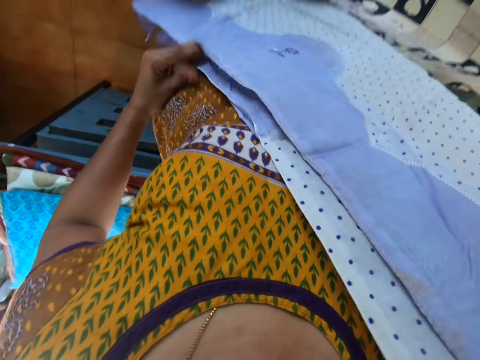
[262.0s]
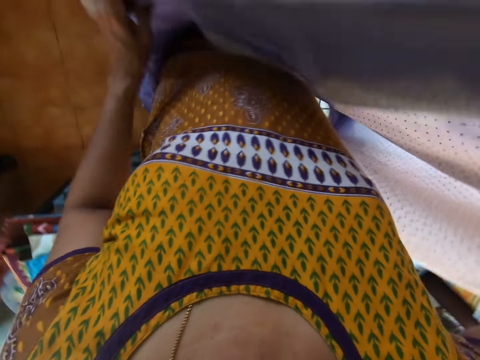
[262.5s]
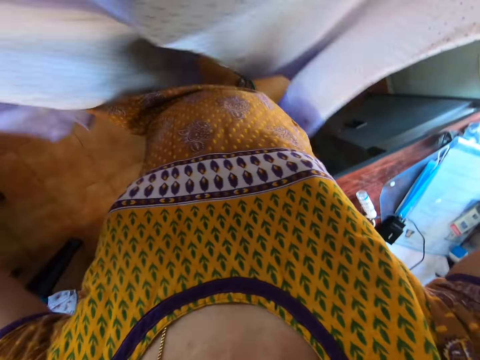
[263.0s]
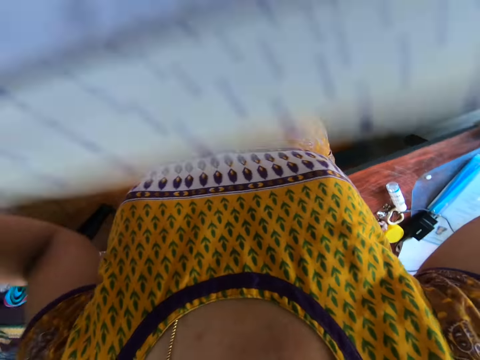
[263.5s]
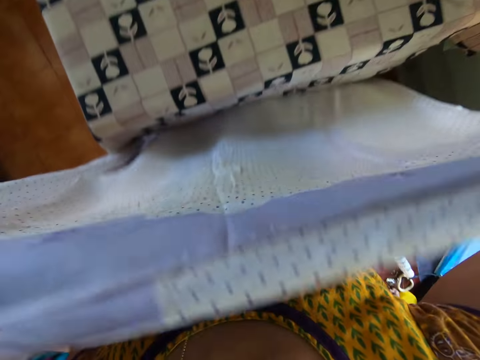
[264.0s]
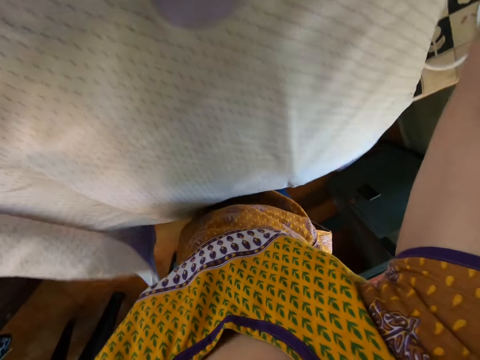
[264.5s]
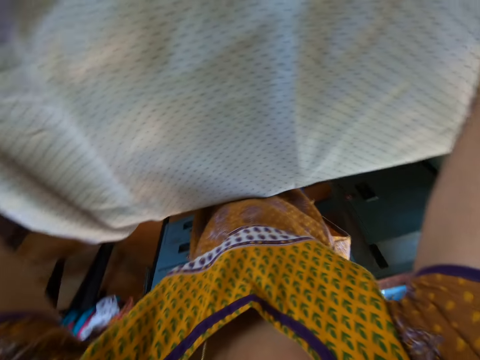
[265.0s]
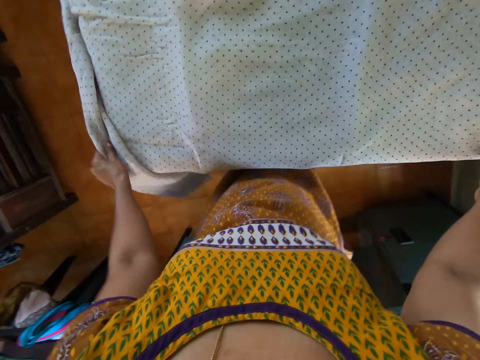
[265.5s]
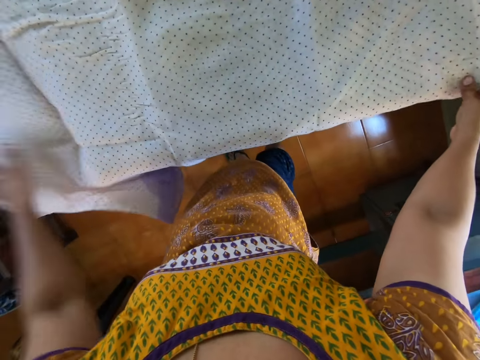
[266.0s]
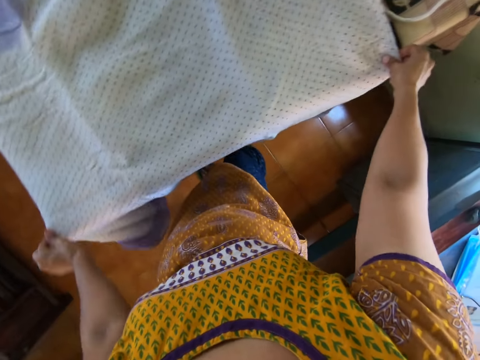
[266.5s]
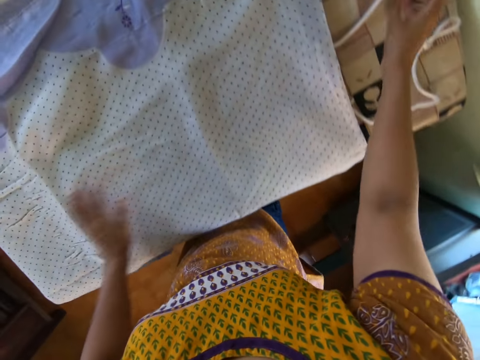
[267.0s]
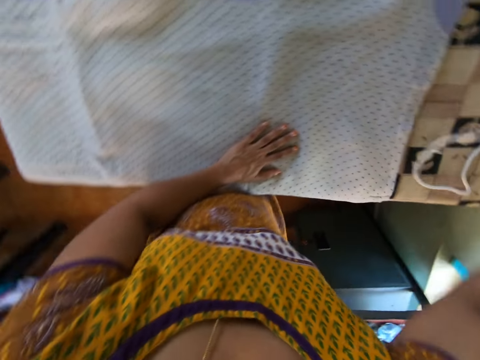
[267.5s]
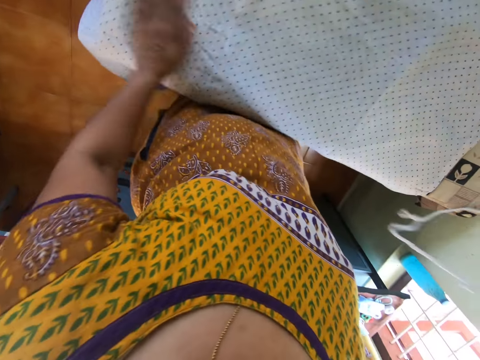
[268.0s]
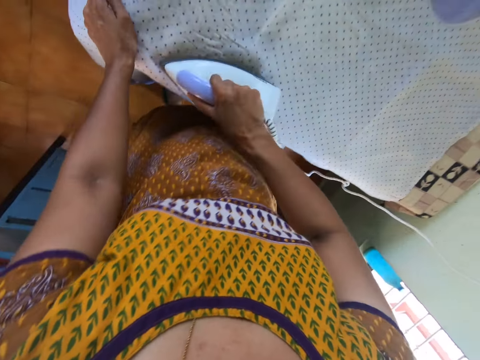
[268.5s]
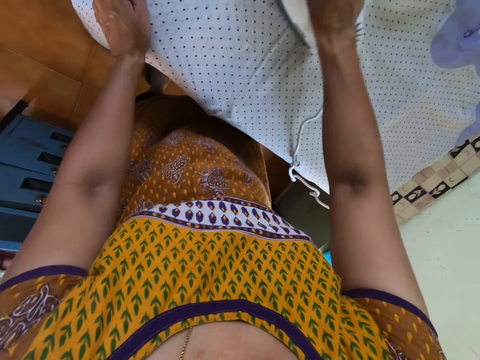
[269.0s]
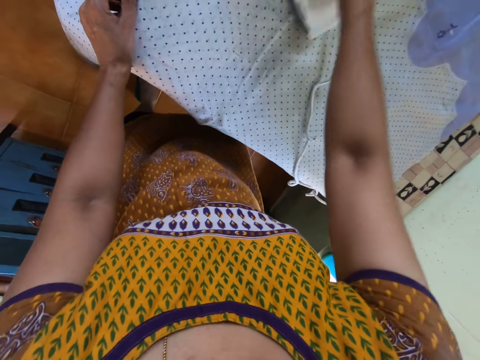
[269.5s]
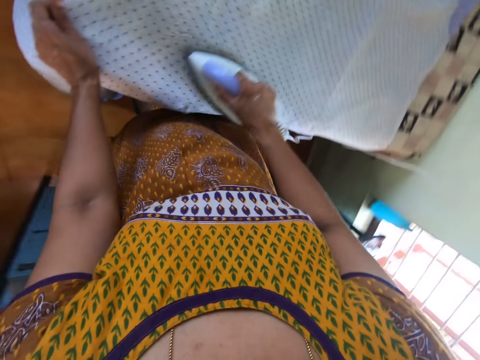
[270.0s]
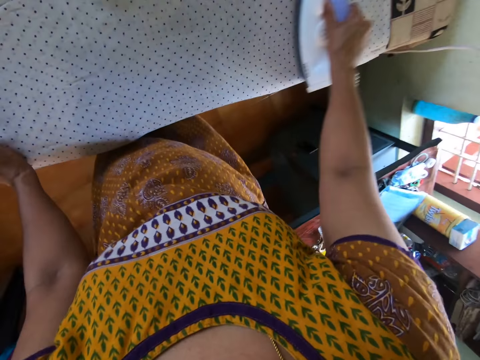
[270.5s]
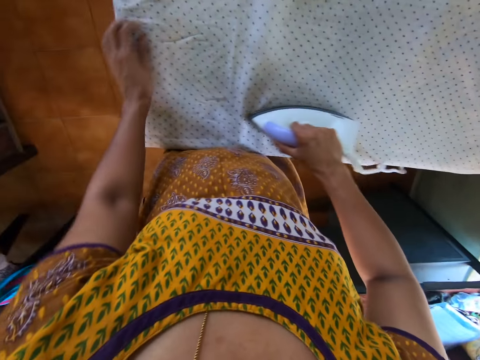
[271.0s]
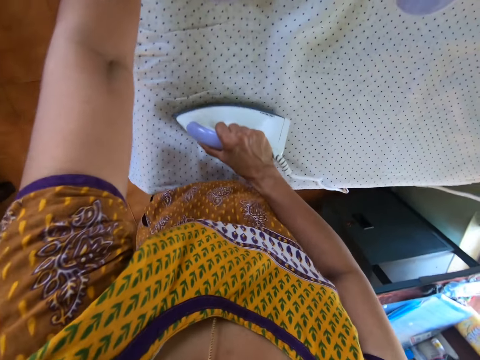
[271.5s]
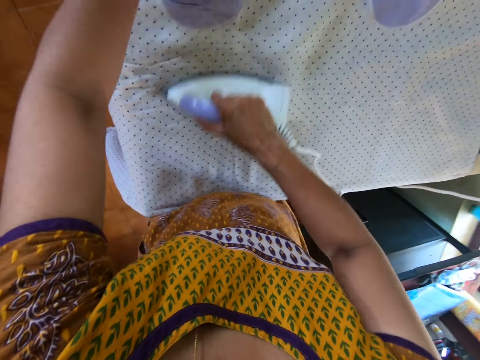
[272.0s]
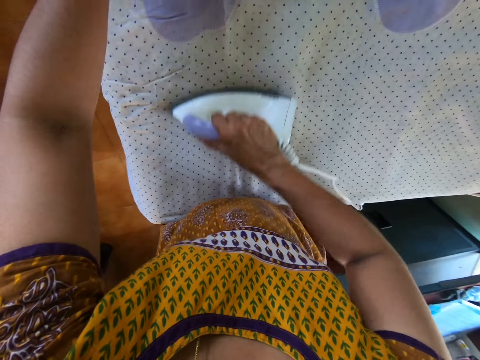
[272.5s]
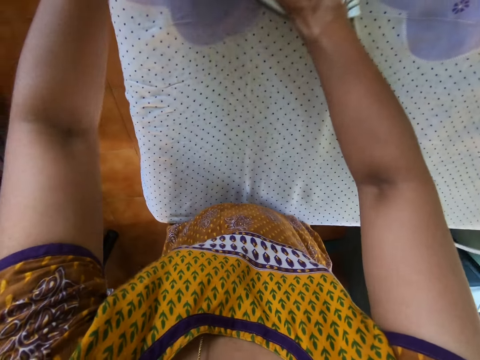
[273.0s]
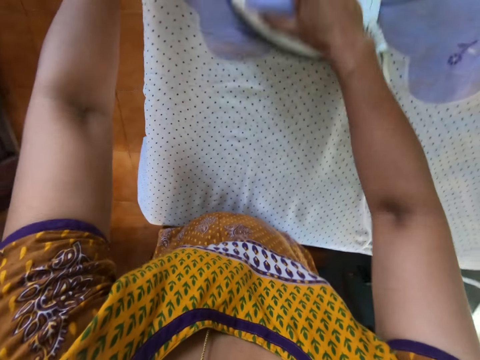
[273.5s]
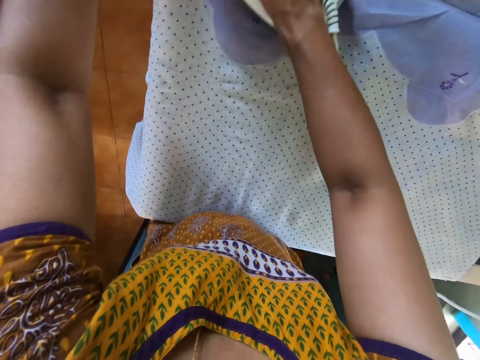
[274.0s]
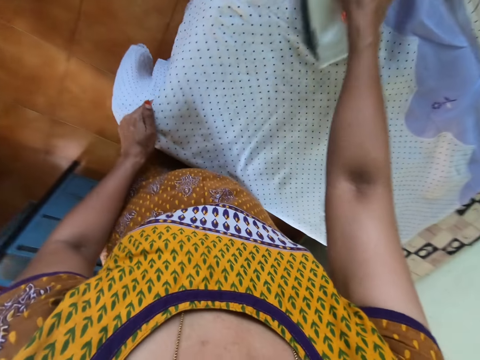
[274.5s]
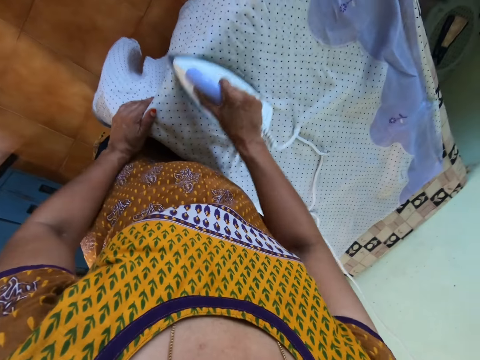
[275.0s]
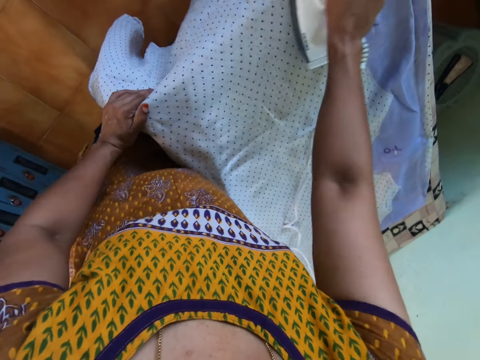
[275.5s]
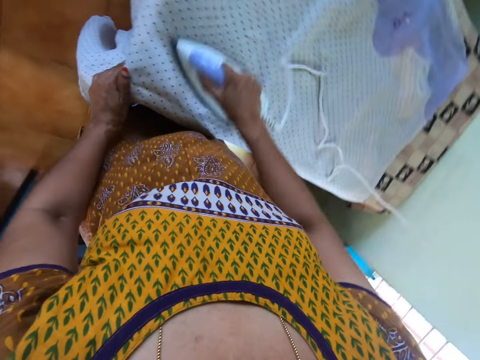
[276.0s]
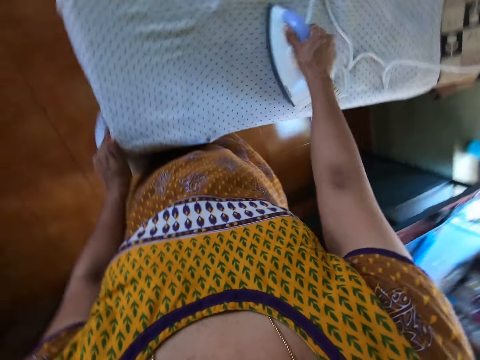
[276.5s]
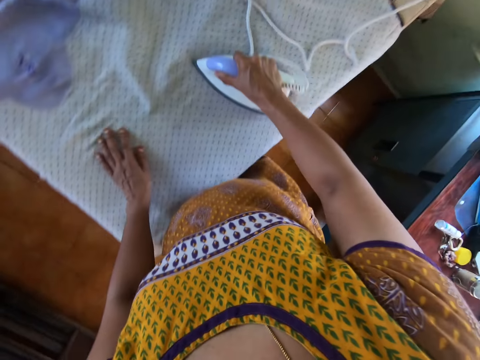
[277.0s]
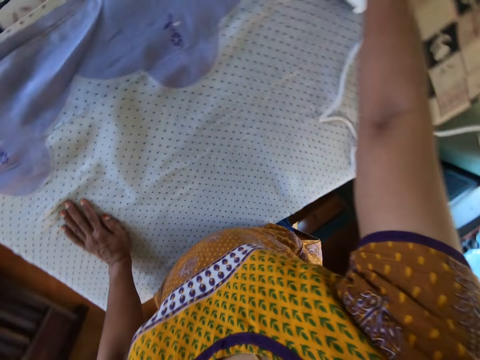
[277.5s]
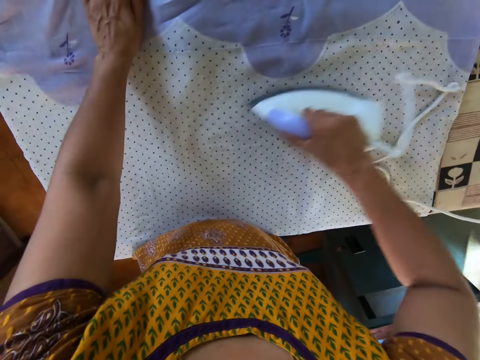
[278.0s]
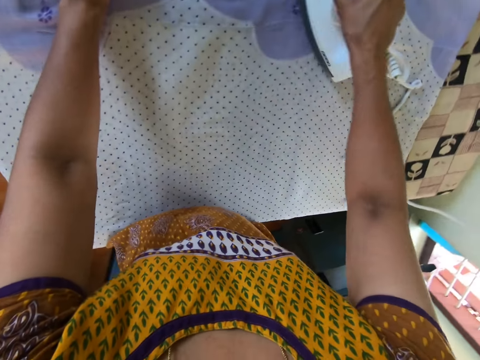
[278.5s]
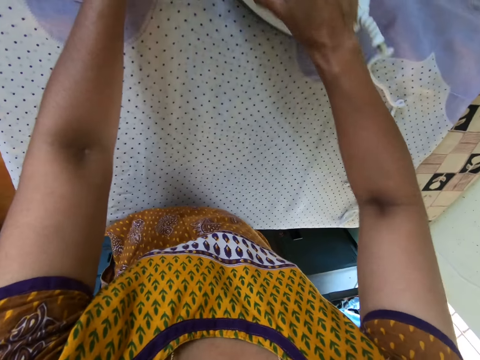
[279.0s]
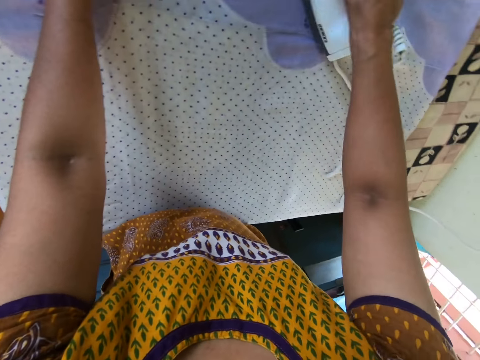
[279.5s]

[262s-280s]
The camera wearer spreads the piece of cloth on the table. She drops the fabric on the ironing board with both hands. She adjusts the fabric on the ironing board with both hands. She touches the fabric on the ironing board with her left hand. She picks up the electric iron from the ironing board with her right hand. She touches the fabric on the ironing board with her left hand. She irons the fabric on the ironing board with the electric iron in her right hand. She adjusts the fabric on the ironing board with her left hand. She touches the fabric on the ironing board with her left hand. She touches it again.

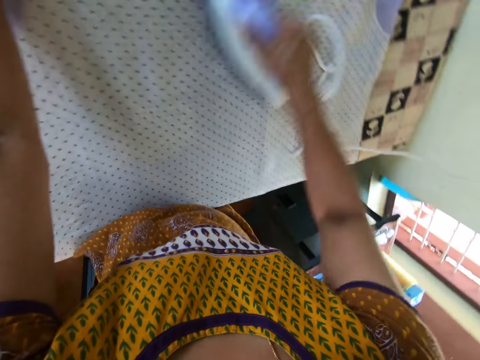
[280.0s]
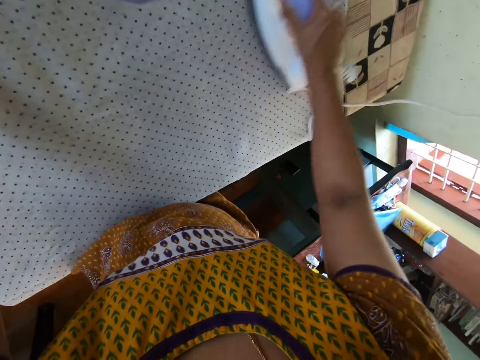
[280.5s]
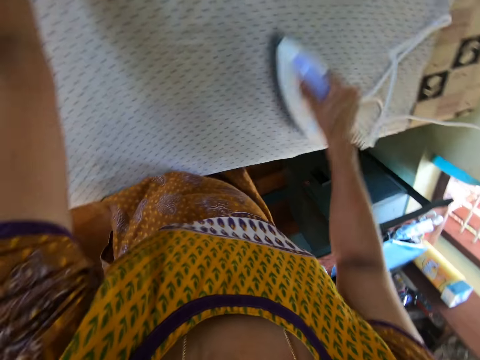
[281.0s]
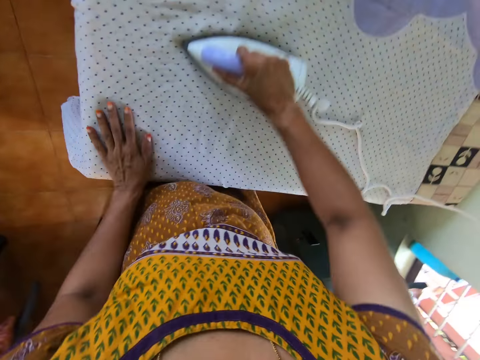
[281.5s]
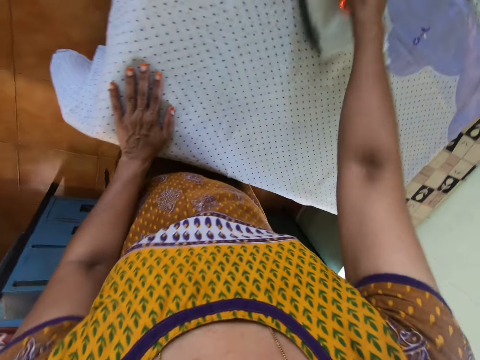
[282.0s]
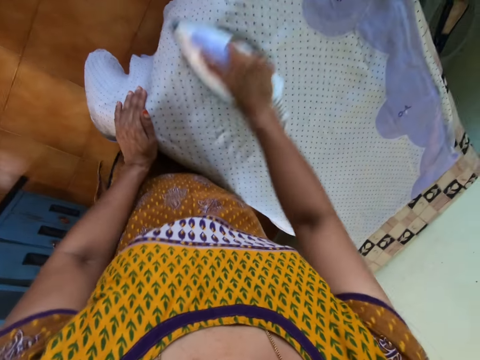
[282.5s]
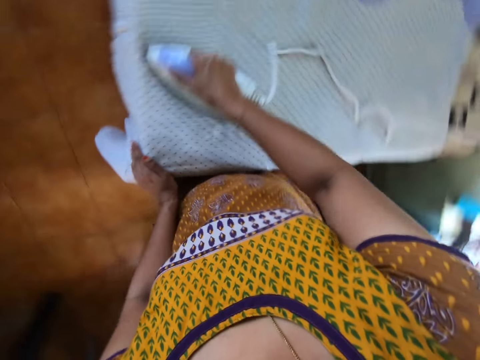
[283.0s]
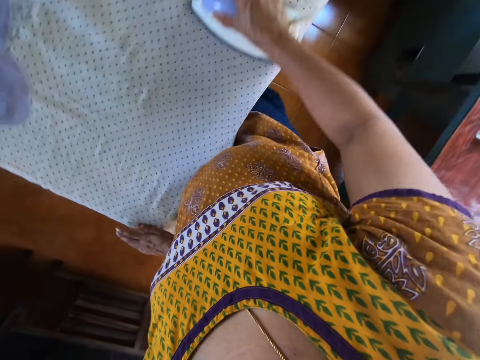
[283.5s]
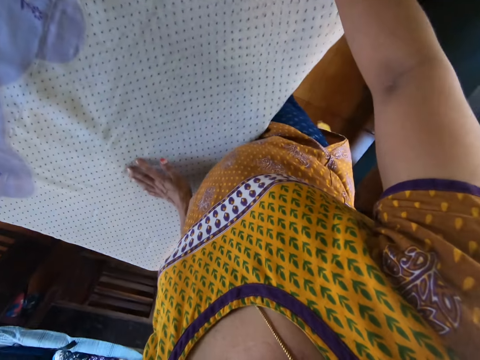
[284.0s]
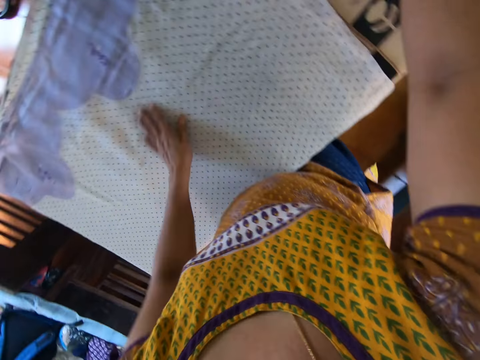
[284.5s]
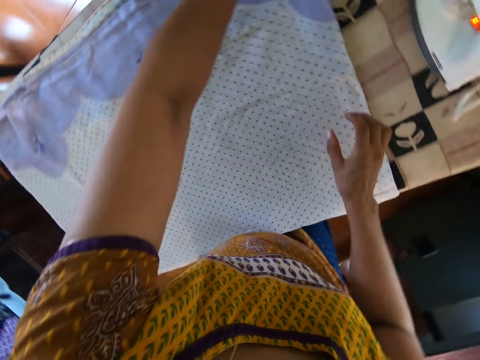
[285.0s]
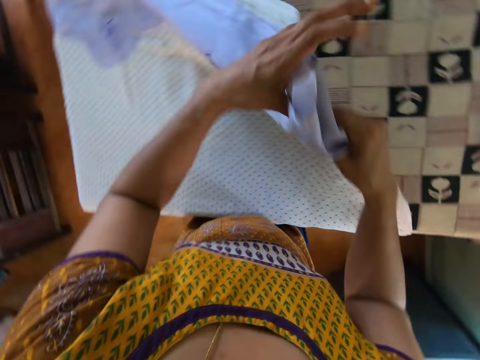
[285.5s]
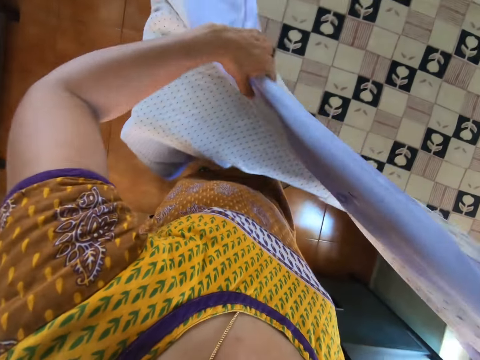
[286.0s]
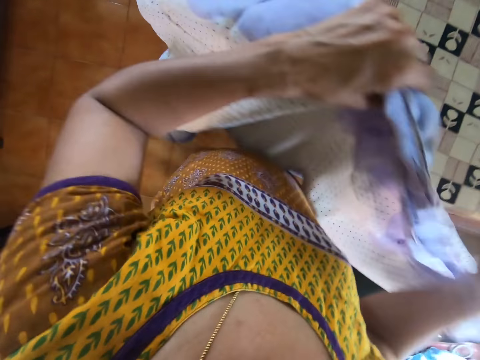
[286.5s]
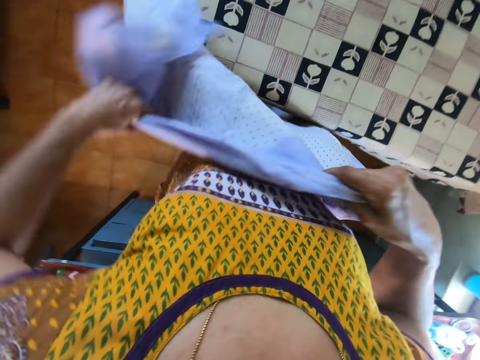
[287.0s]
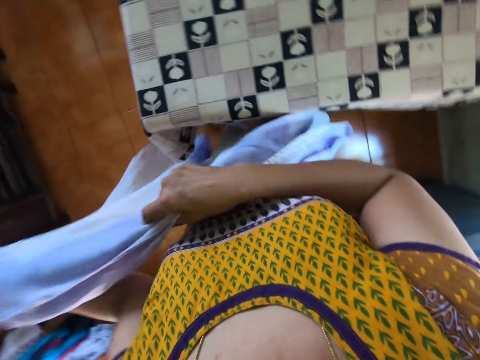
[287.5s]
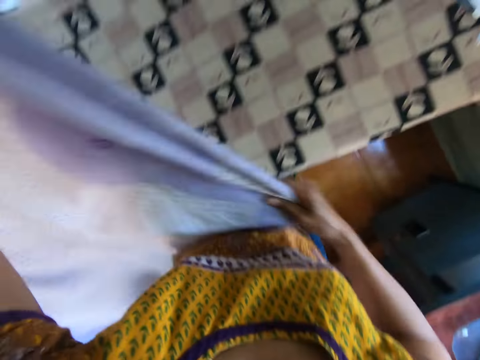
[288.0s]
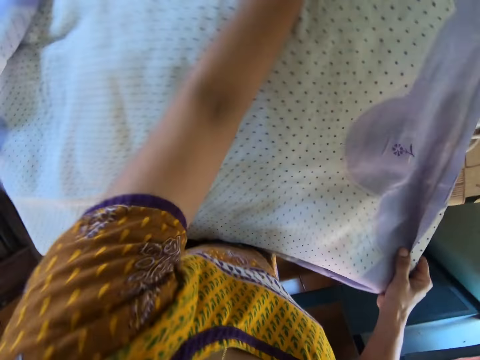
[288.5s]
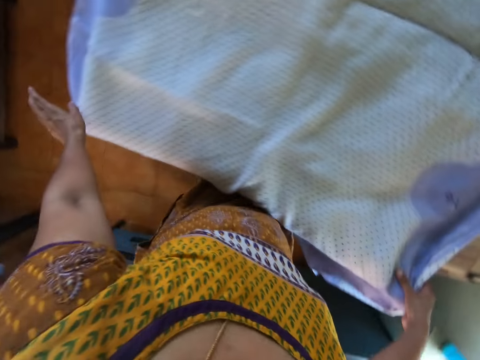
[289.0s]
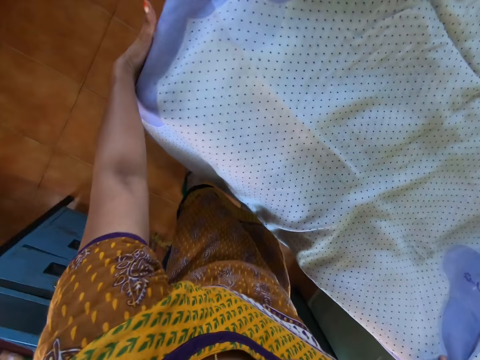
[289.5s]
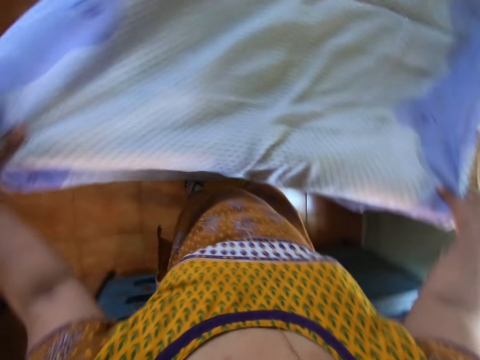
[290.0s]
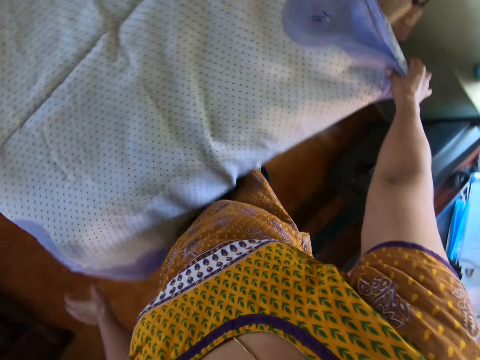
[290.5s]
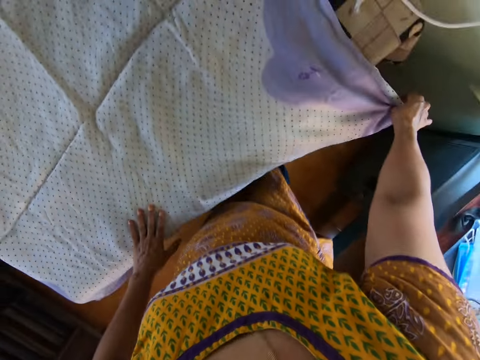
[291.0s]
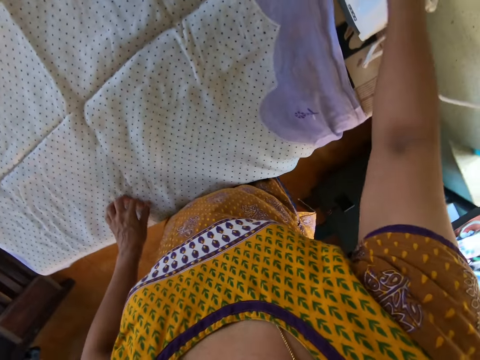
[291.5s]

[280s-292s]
The camera wearer touches the fabric on the ironing board with her left hand. She picks up the fabric or sheet from the ironing board with her left hand. She aligns the sheet on the ironing board. She places the blanket in both hands on the table. She straightens the blanket on the table with both hands. She picks up the iron from the table with her right hand.
